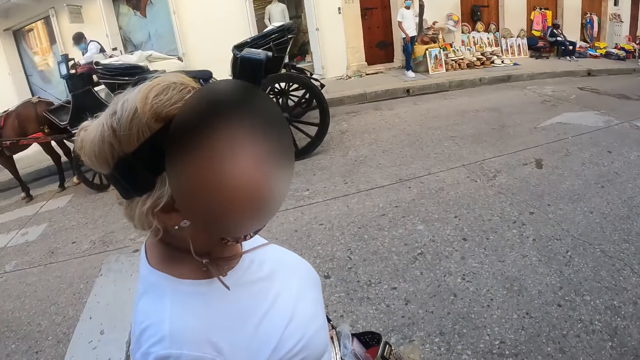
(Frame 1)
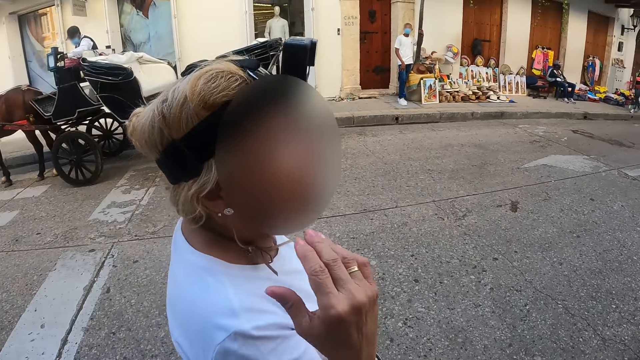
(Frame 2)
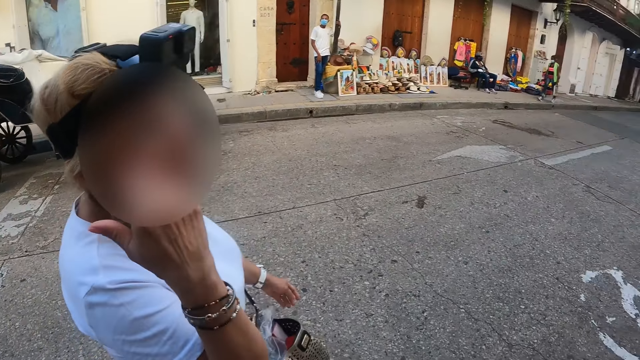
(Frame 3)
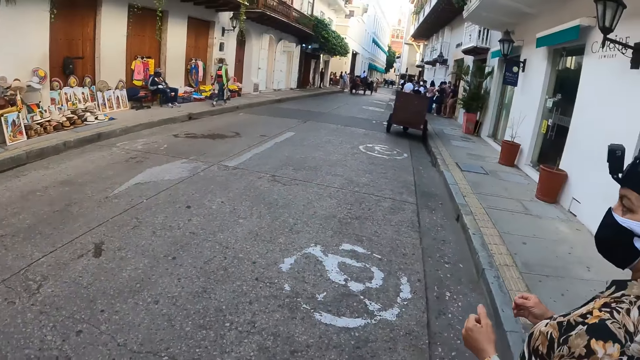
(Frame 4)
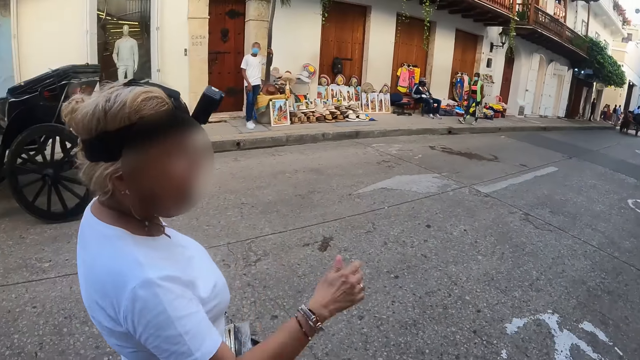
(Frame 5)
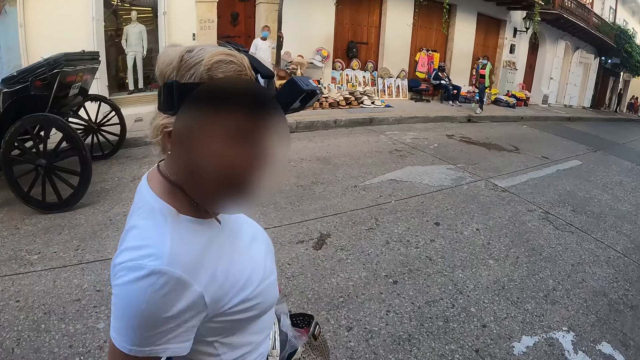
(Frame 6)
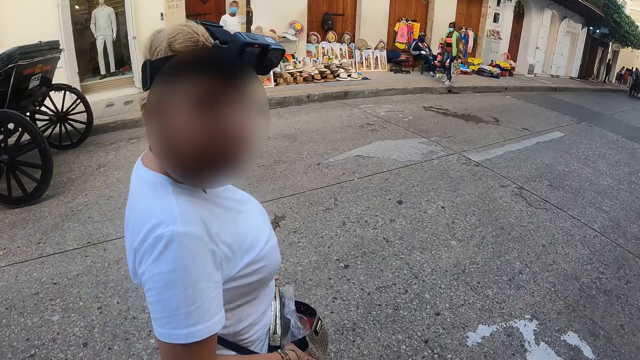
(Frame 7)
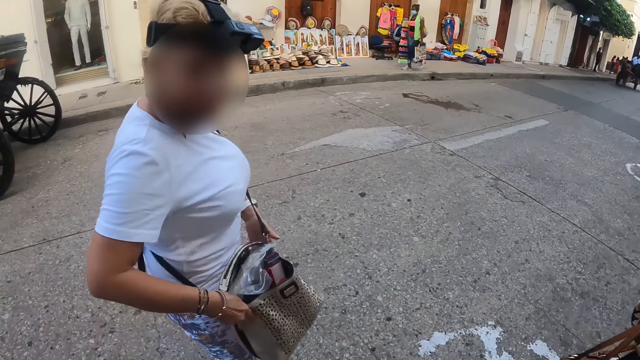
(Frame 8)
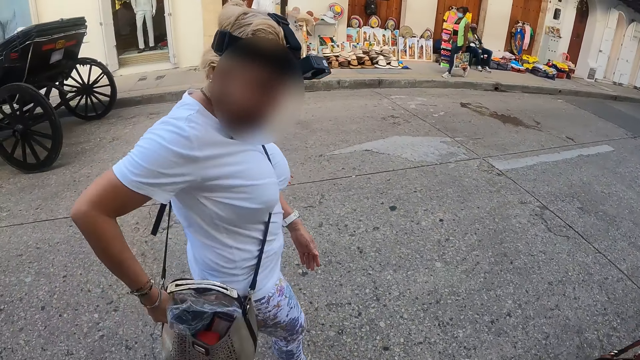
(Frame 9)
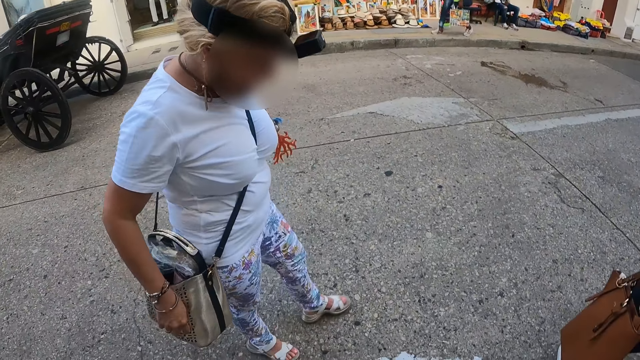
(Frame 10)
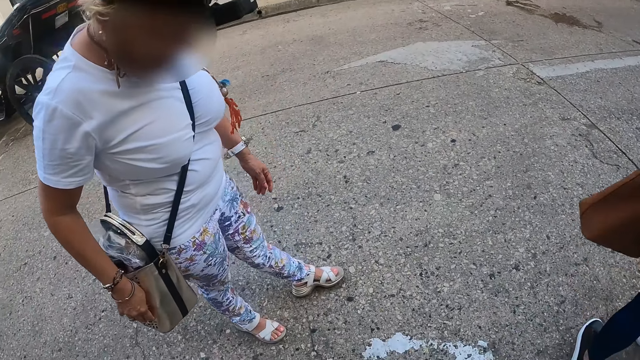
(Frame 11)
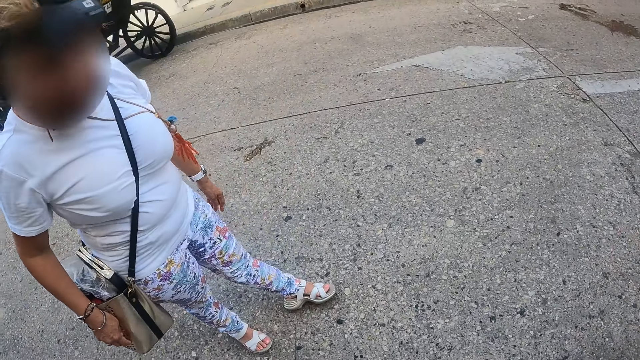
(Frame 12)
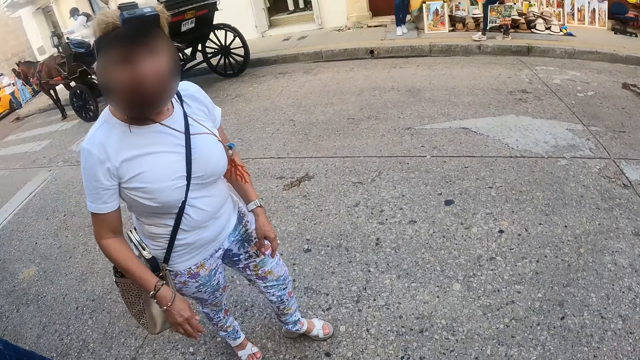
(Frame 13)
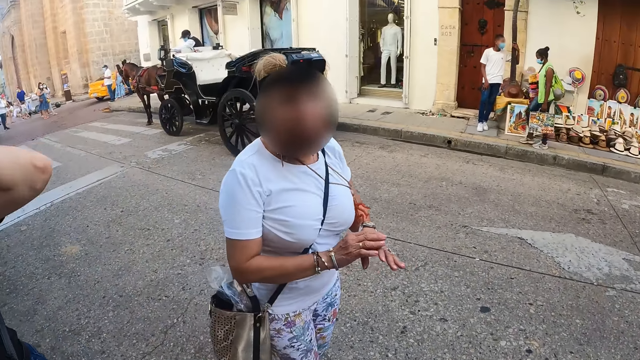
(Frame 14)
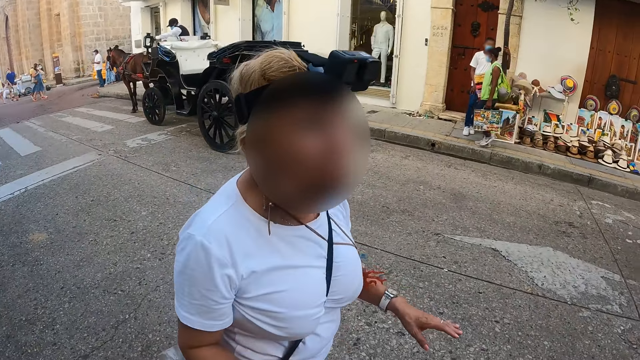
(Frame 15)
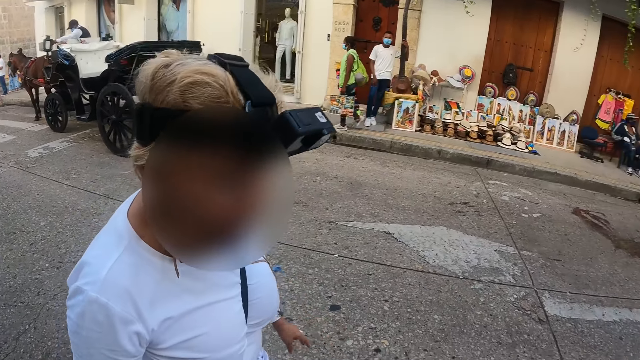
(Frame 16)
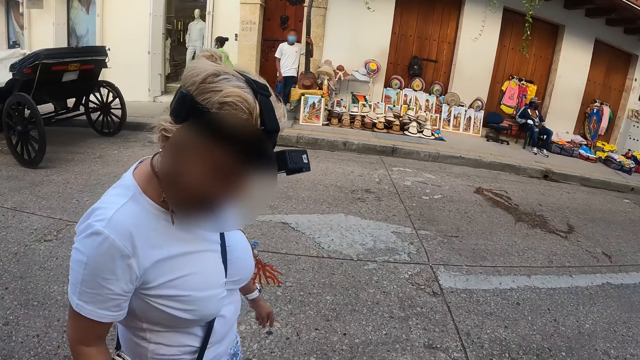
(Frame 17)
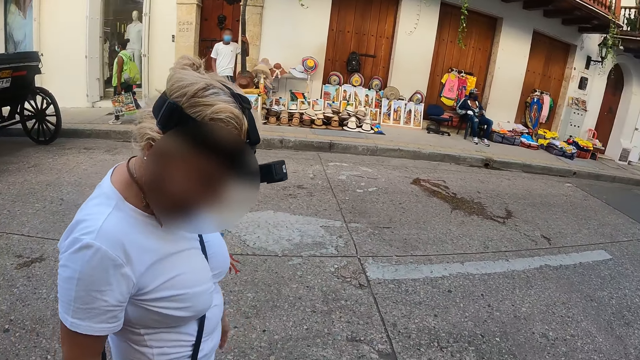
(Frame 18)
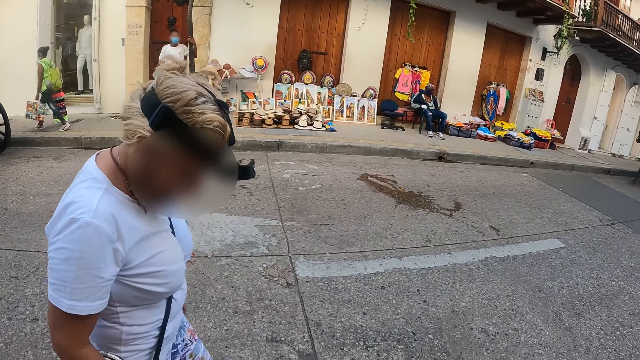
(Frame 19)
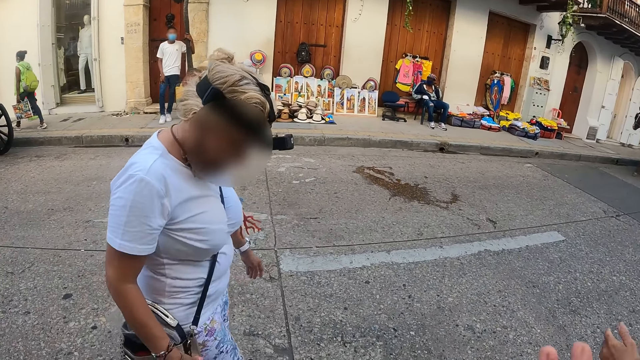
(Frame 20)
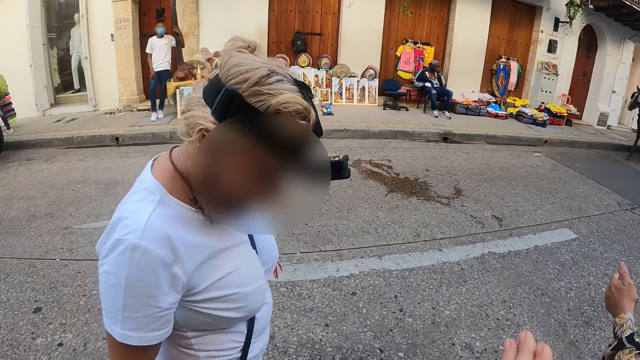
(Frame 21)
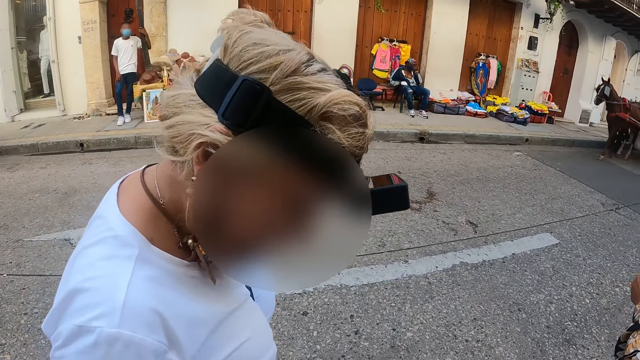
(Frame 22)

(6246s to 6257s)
The camera wearer walks on the road. A woman speaks to the camera wearer. The camera wearer looks at the woman and looks around the road. The woman looks at her shoes. The camera wearer looks at the woman's shoes. They stare at the woman. The woman looks at the camera wearer. The camera wearer and the woman walk along the road. The woman looks at the camera wearer's feet.

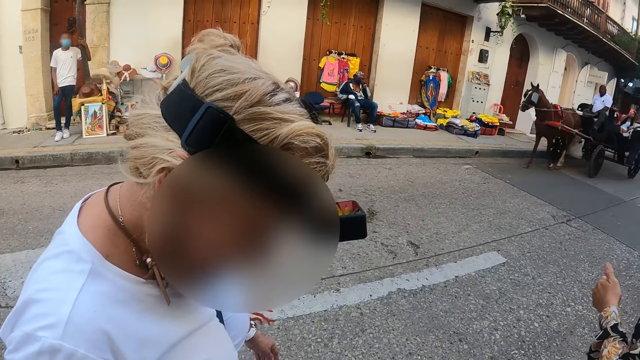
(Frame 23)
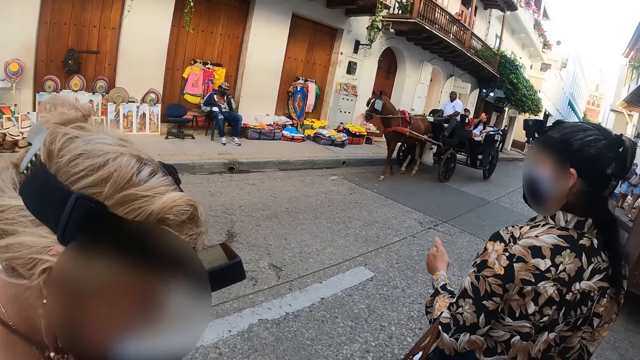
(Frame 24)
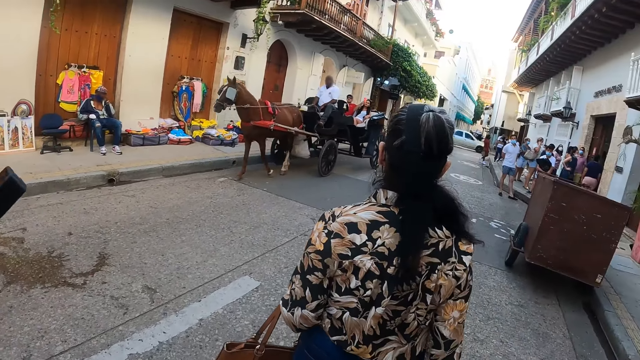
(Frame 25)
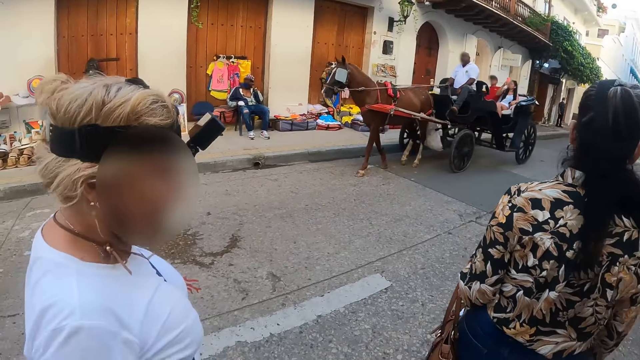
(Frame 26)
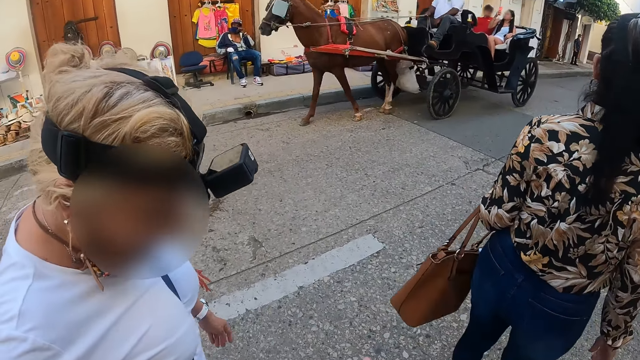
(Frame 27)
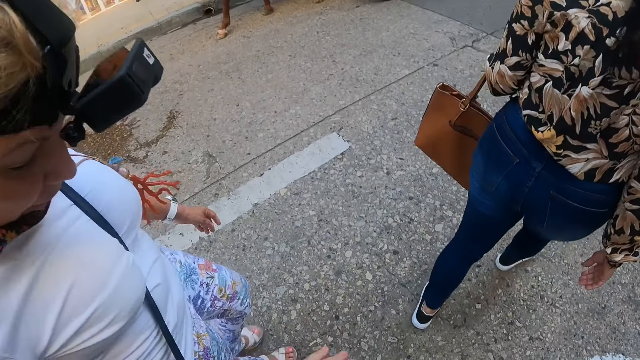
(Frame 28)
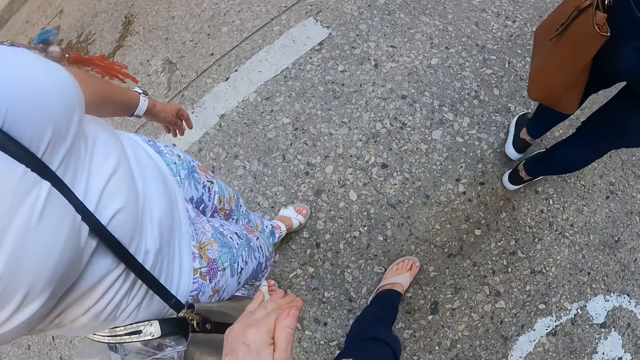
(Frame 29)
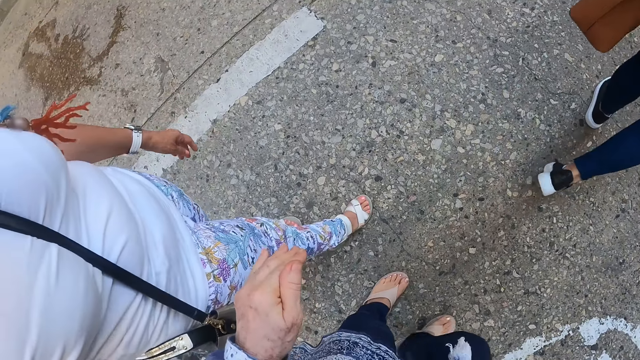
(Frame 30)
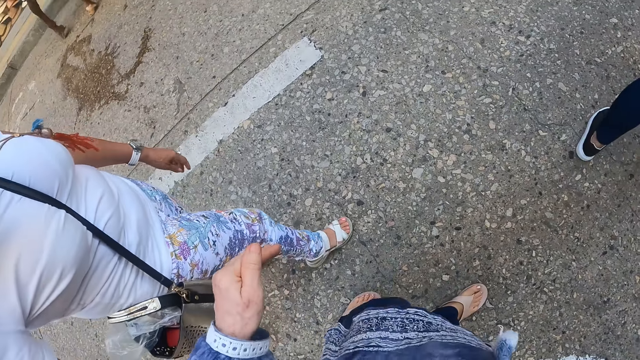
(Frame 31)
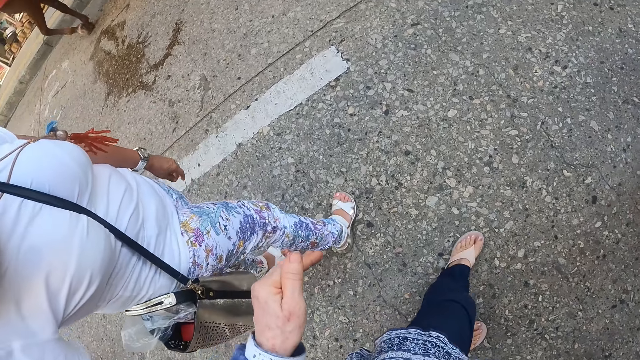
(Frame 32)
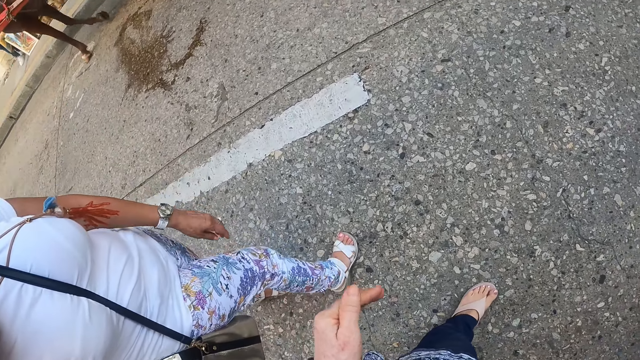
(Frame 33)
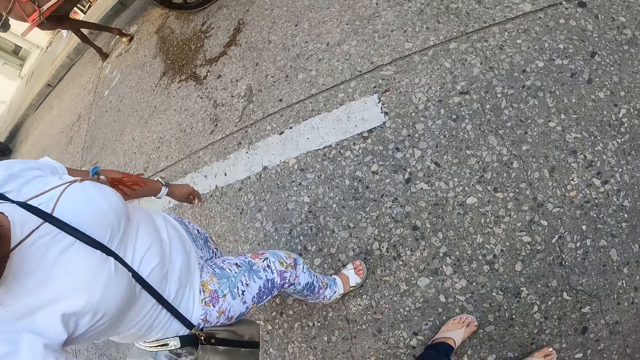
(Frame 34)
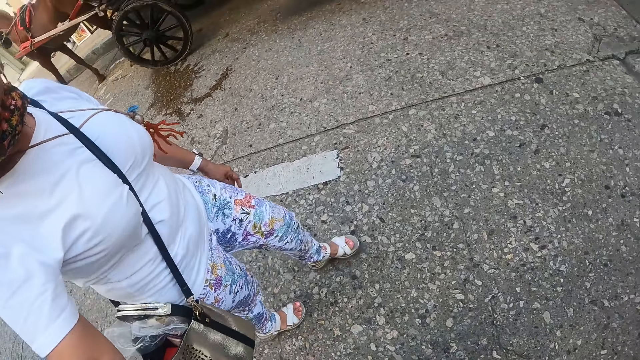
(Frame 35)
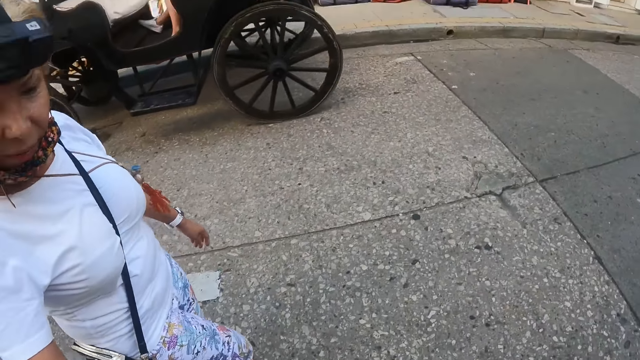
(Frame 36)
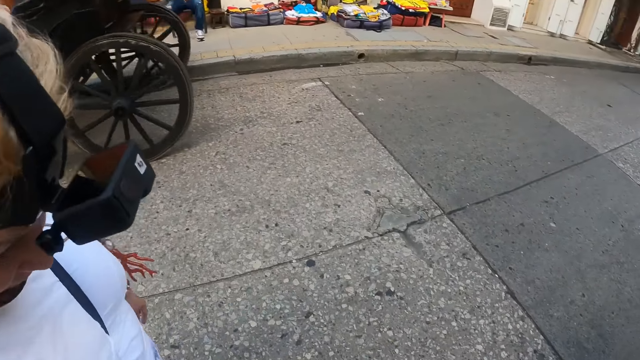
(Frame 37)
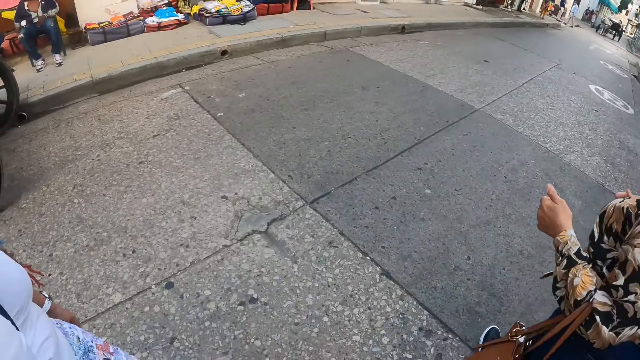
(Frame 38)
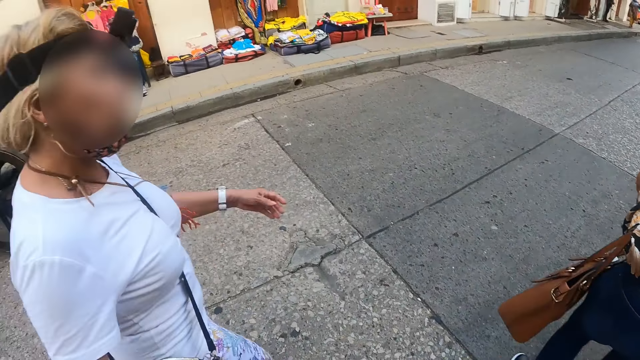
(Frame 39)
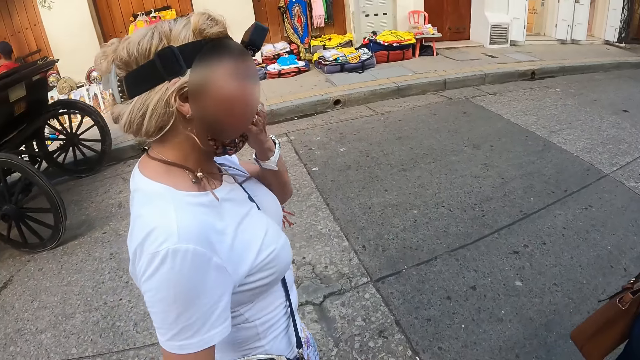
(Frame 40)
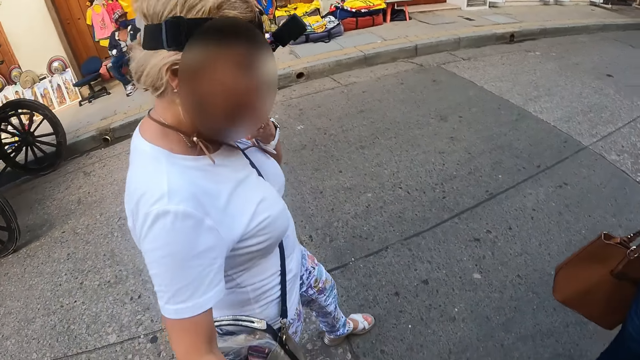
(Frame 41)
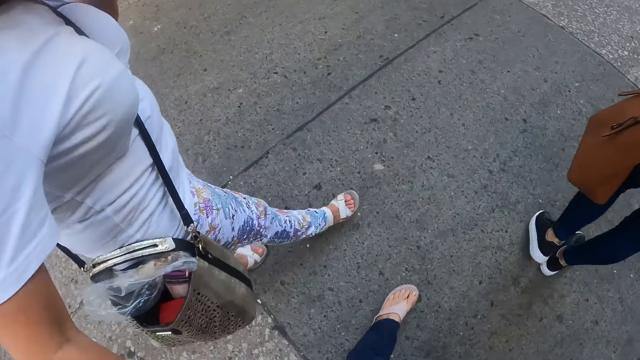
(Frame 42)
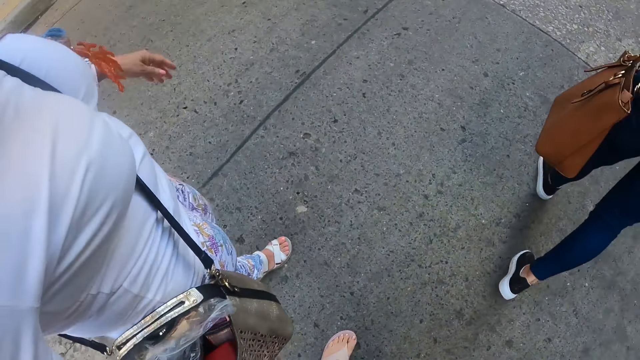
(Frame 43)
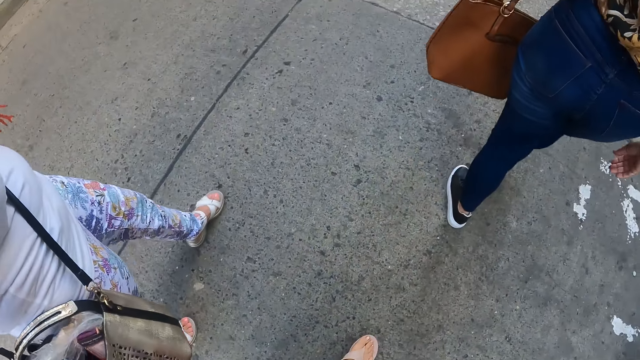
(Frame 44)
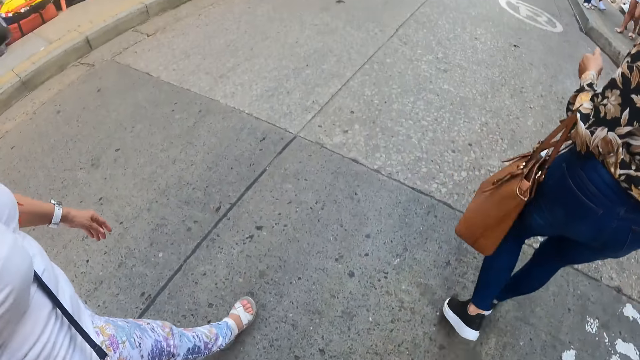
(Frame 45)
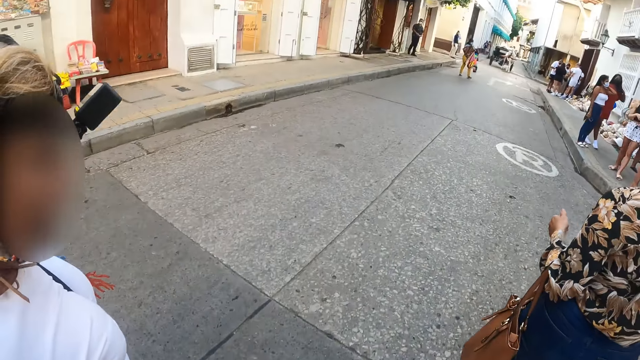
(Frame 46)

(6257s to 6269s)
The camera wearer walks on the road. A woman walks on the road. The camera wearer looks at the woman's shoes. They walk on the road. The woman looks at the camera wearer. The camera wearer walks on the road and looks at the woman. The woman walks on the road.
